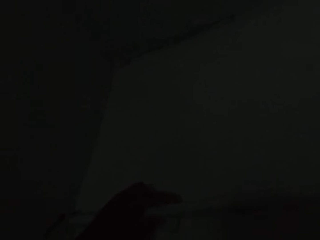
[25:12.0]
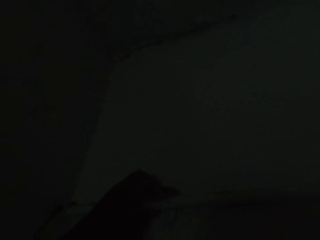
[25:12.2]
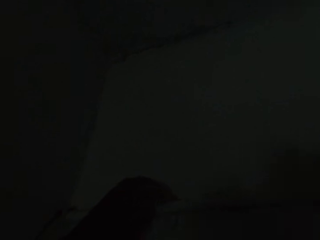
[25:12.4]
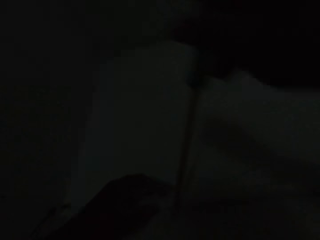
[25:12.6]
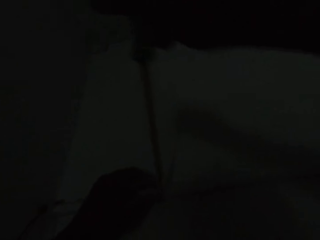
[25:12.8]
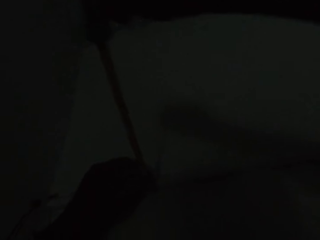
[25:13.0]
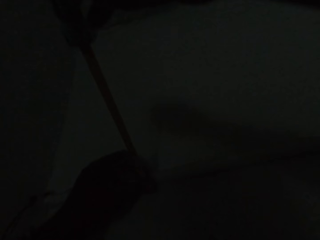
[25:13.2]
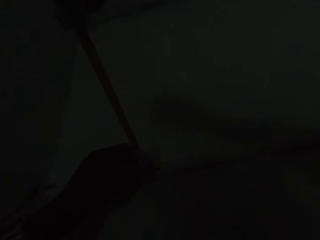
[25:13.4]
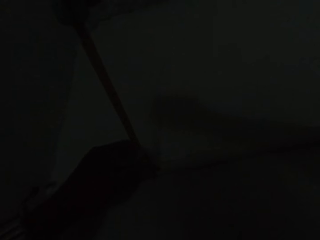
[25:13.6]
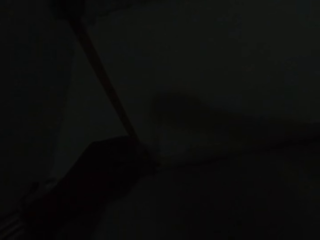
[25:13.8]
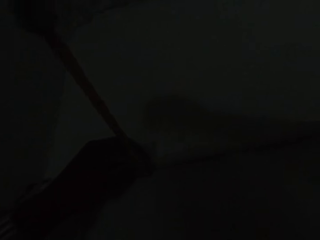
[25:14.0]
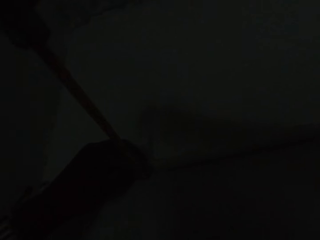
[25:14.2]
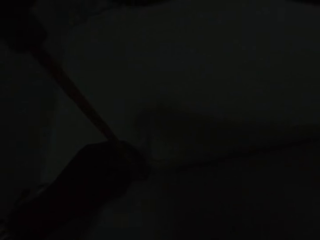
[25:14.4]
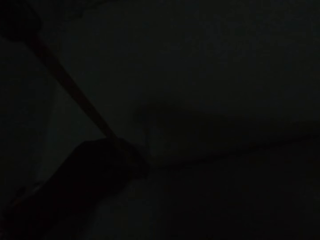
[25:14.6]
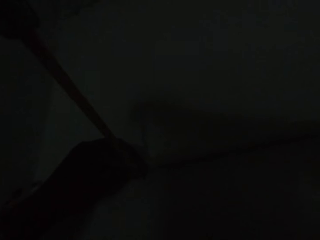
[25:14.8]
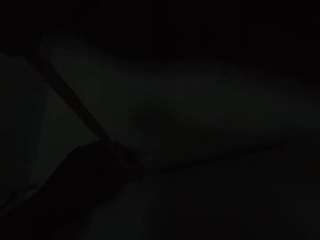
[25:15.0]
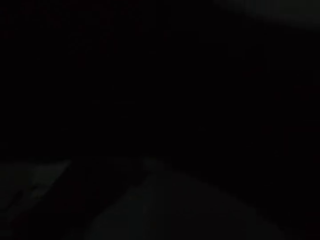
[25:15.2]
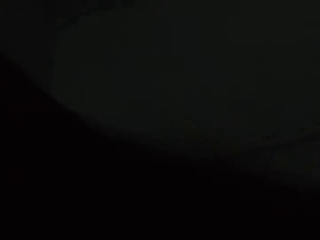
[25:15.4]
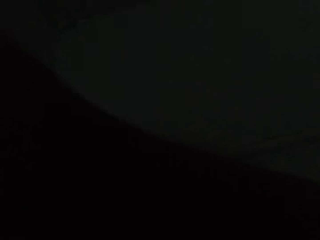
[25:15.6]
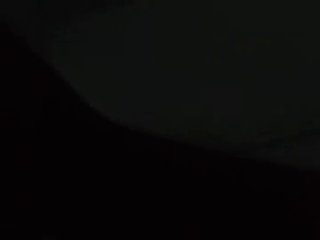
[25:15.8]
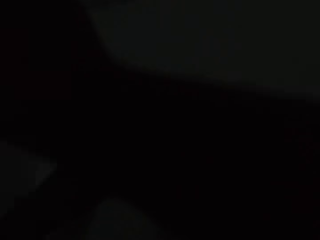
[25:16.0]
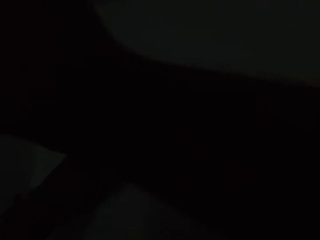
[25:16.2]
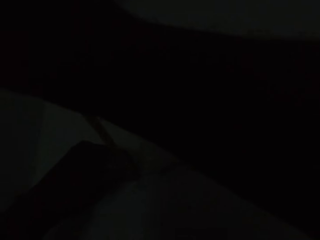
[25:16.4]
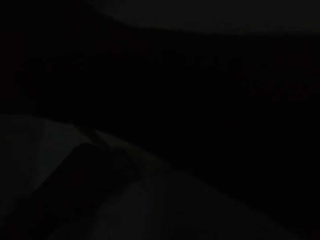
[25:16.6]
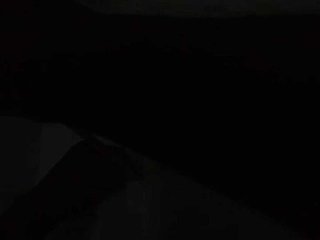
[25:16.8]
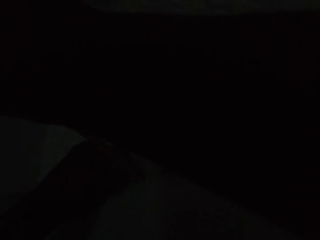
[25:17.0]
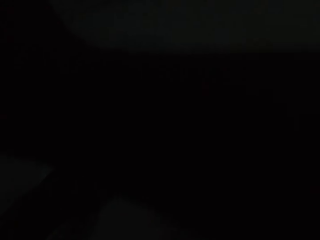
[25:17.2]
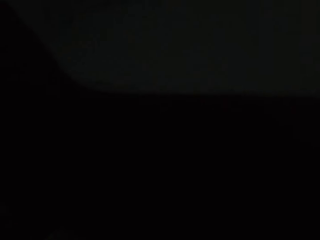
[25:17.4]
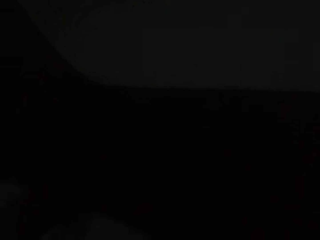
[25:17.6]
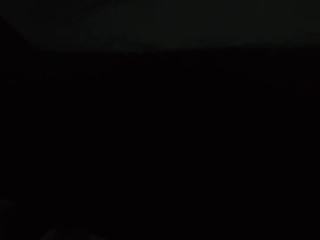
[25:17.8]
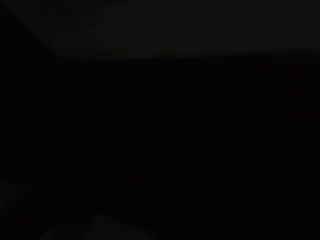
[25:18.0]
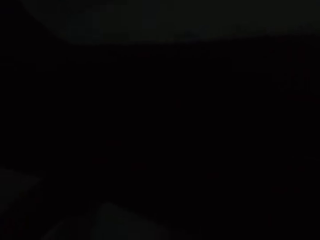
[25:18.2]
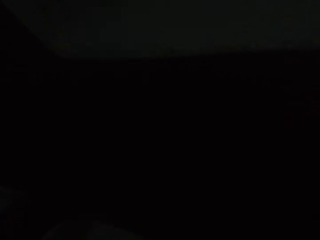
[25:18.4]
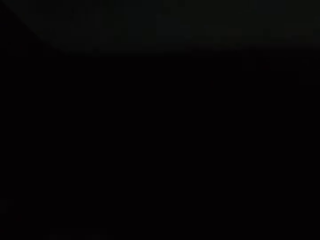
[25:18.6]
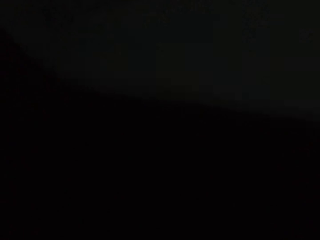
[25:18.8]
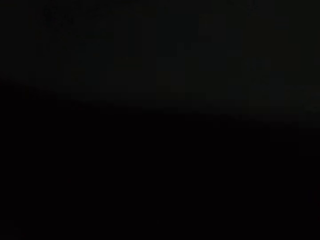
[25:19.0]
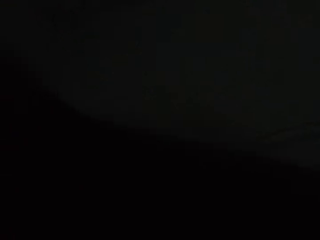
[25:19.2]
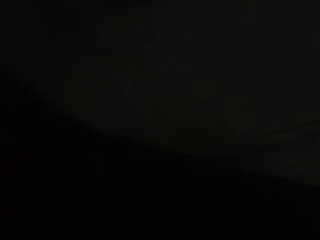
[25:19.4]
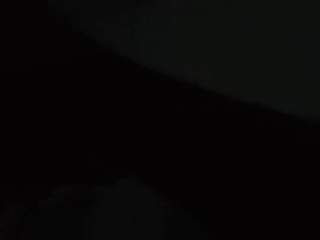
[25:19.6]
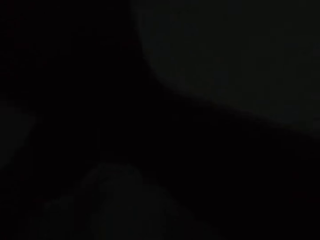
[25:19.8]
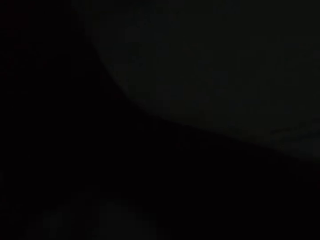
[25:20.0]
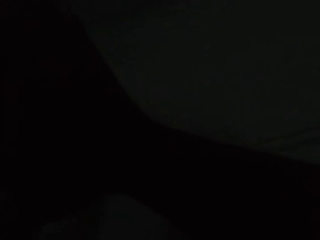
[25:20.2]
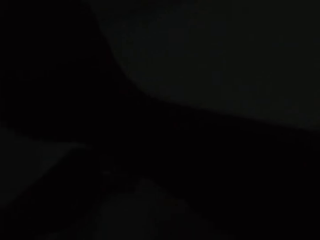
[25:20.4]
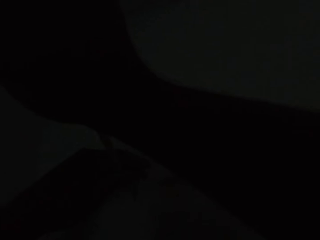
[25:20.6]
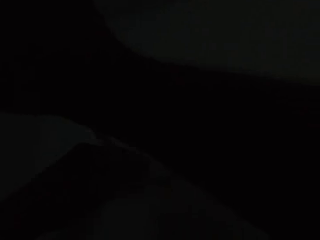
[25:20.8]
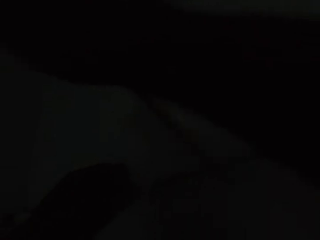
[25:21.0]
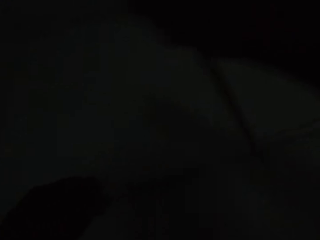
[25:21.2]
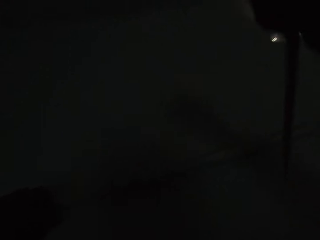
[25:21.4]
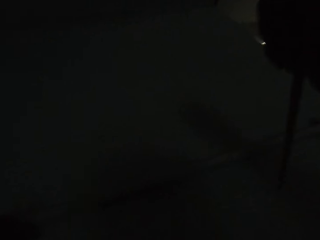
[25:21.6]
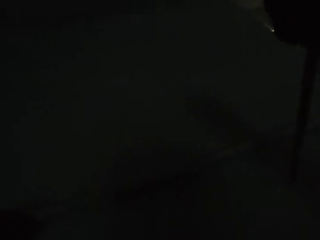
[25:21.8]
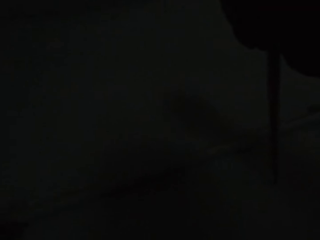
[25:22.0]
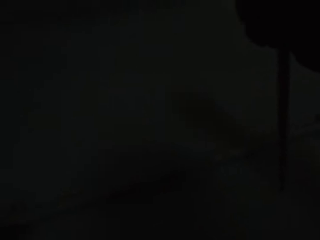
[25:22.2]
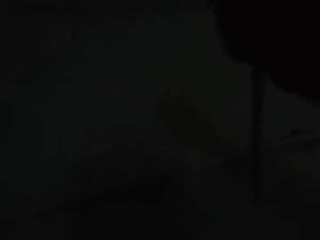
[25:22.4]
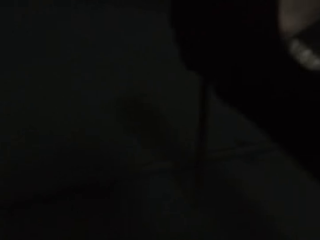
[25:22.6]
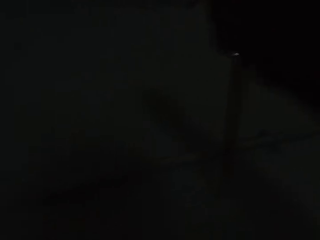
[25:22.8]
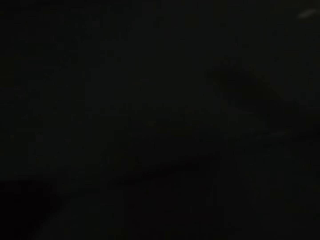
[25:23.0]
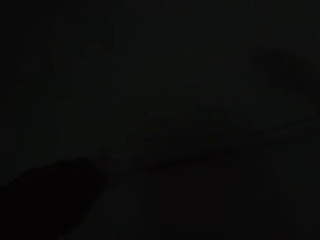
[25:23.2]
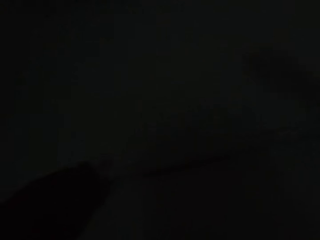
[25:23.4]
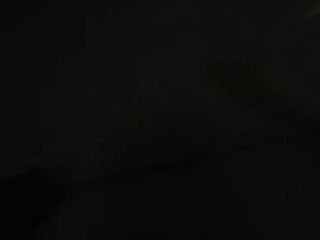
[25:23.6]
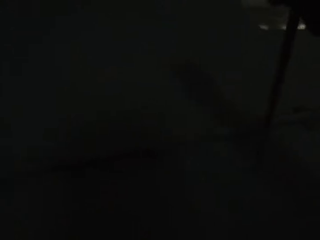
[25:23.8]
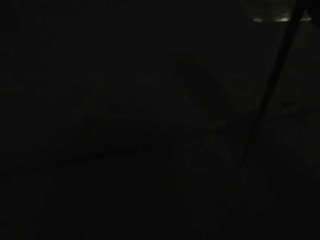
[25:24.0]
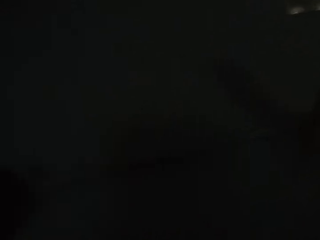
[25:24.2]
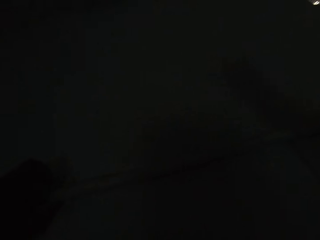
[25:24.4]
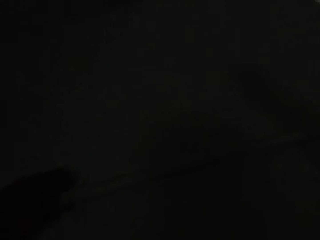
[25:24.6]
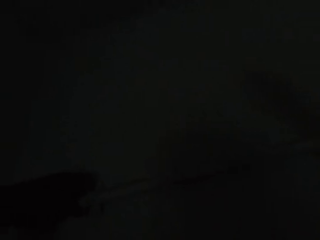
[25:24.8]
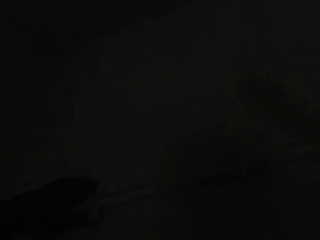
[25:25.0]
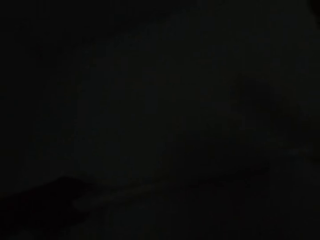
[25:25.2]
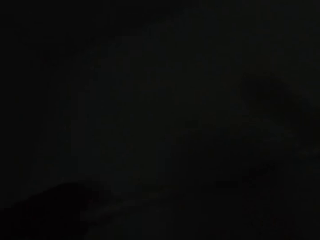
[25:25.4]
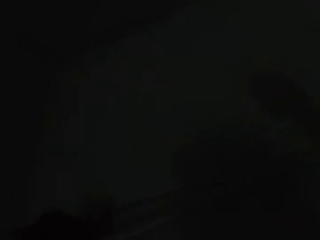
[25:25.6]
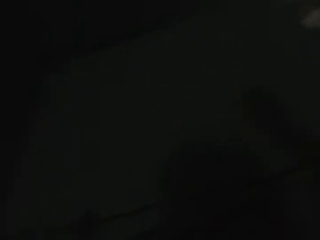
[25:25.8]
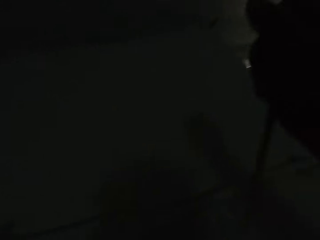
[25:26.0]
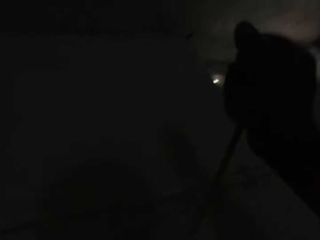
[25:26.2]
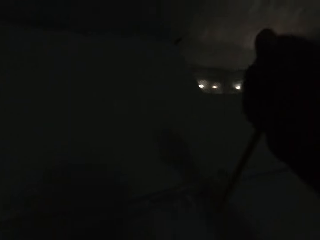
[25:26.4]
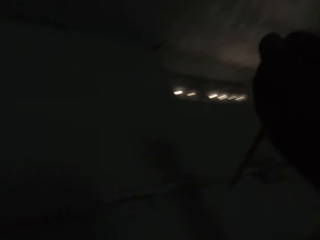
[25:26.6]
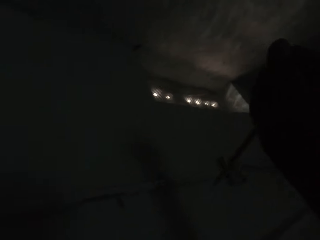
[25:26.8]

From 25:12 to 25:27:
The camera wearer unscrews a screw from the wall with the screwdriver in his hands. He fixes a cable on the wall. He detaches a cable cover from the wall with his left hand.

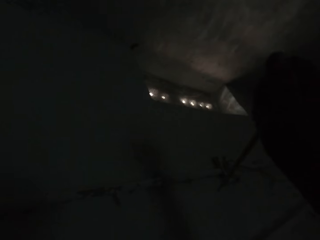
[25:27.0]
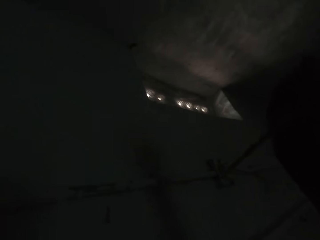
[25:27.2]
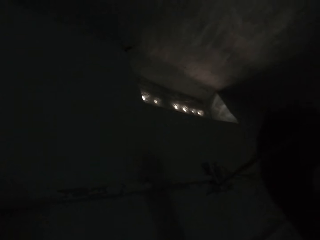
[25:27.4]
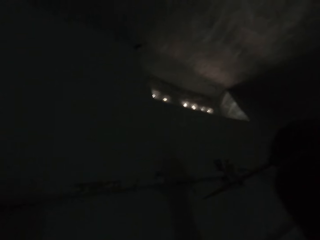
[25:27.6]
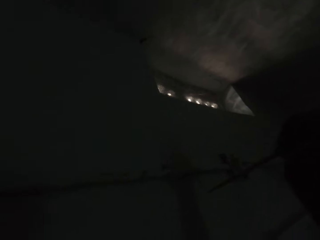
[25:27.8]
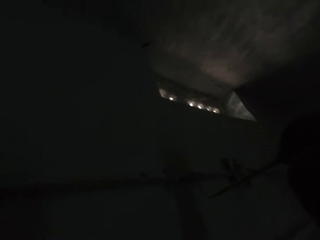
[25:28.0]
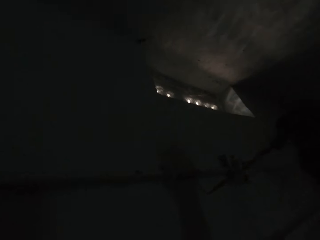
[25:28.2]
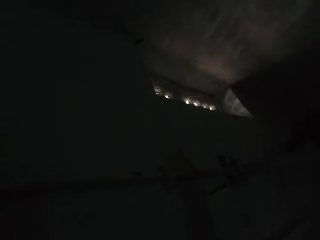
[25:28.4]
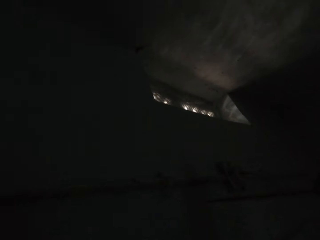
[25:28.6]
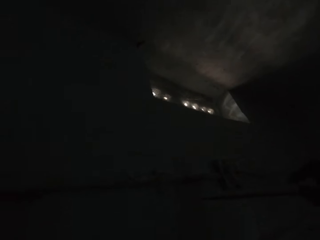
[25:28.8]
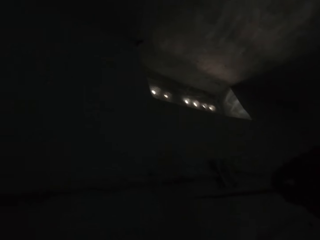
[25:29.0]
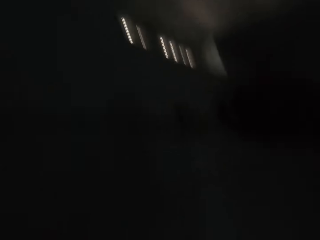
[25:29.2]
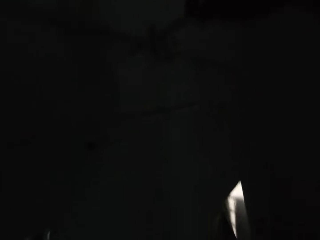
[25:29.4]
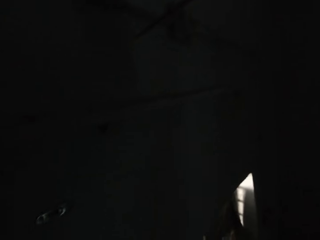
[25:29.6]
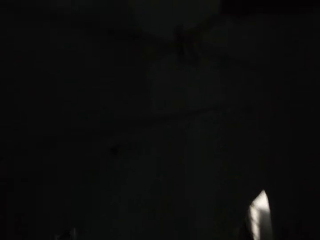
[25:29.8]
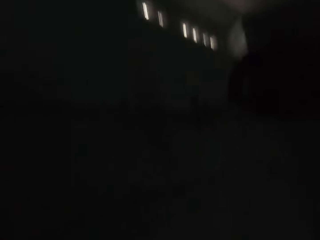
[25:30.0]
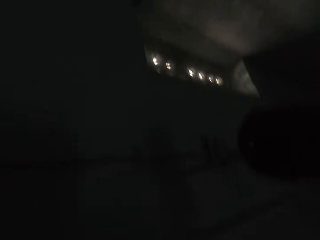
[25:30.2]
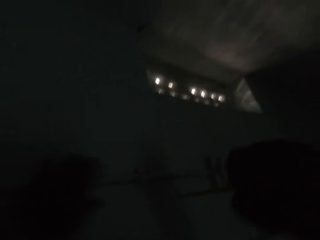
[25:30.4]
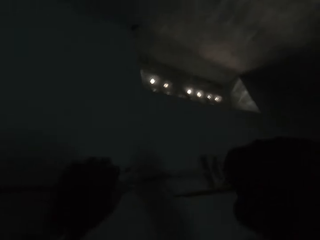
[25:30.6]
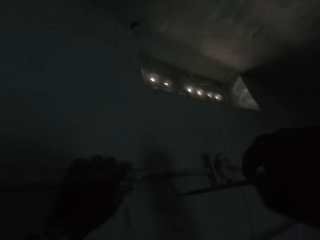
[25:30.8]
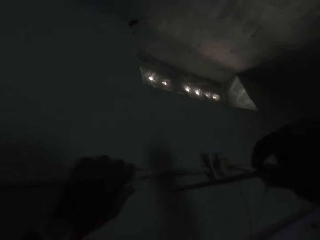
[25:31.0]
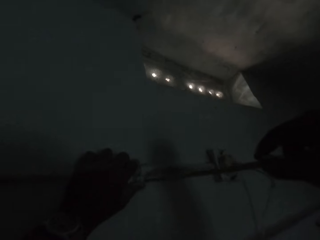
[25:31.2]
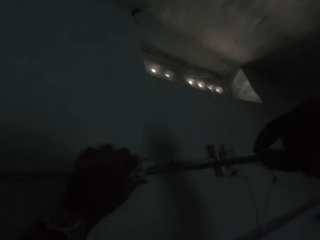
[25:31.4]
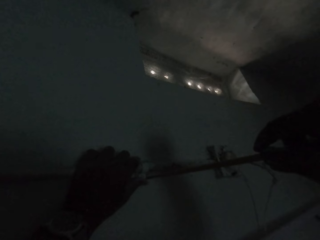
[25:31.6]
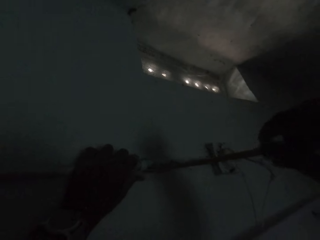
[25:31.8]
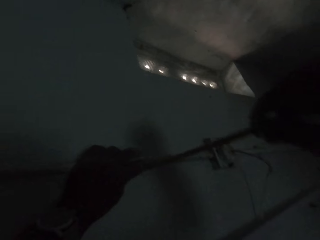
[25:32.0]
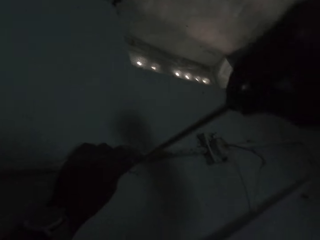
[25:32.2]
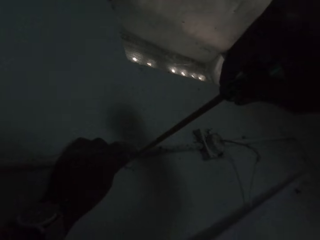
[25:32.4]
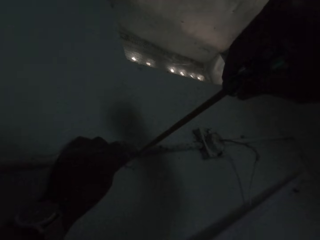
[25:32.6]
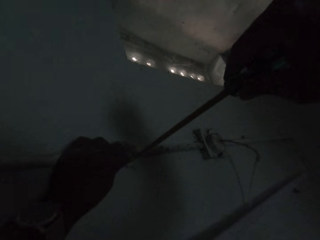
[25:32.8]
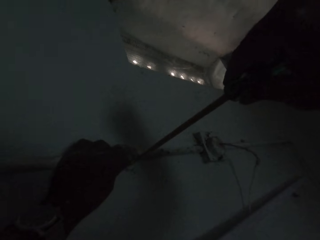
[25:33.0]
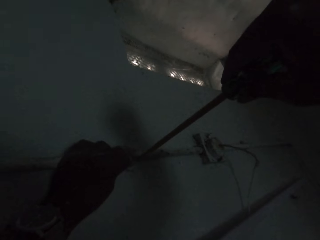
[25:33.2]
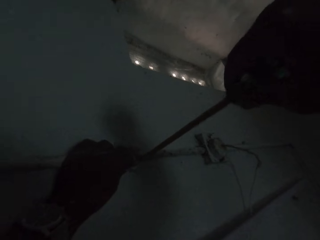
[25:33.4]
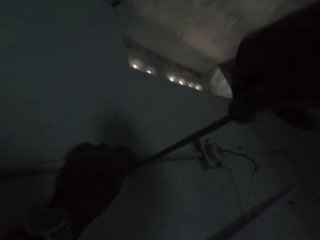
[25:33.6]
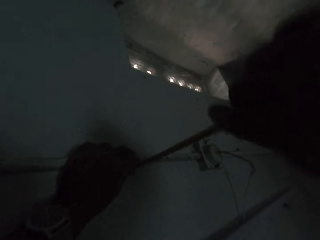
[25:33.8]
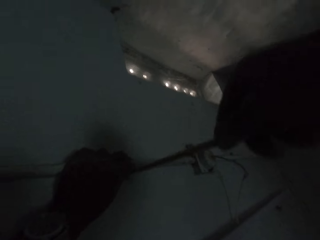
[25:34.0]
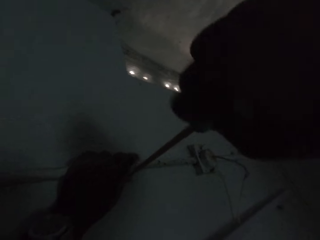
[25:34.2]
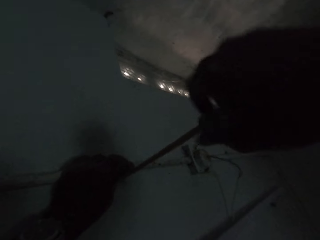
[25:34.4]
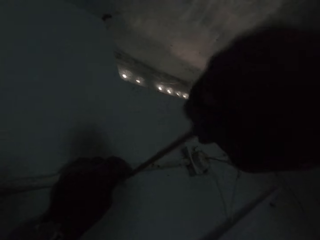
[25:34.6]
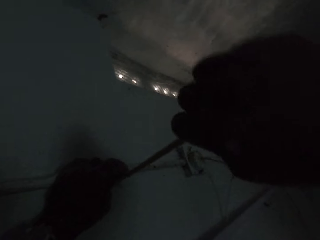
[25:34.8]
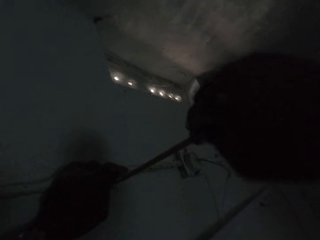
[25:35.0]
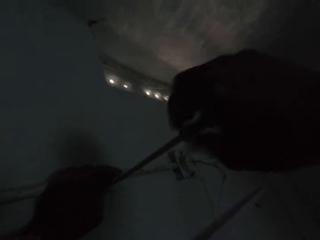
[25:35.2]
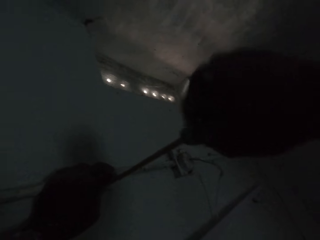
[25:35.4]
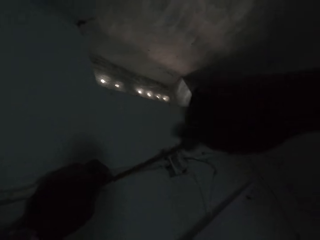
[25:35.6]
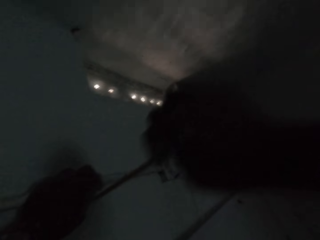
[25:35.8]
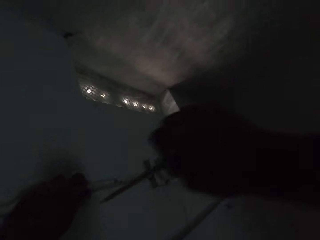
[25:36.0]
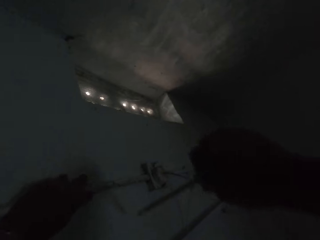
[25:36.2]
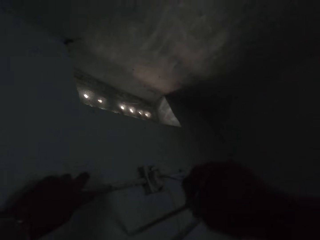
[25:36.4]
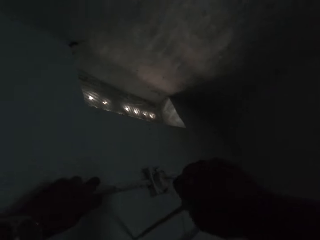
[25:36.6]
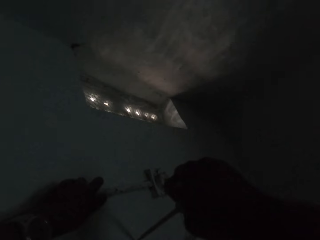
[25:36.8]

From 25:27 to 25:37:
The camera wearer unscrews a screw from the wall with the screwdriver in his hands.
